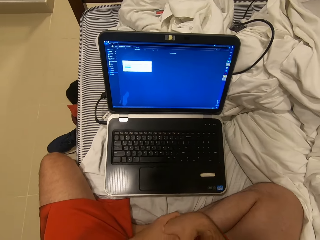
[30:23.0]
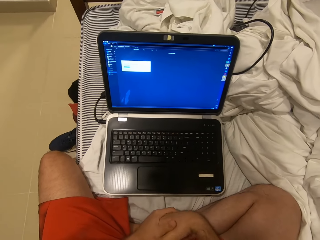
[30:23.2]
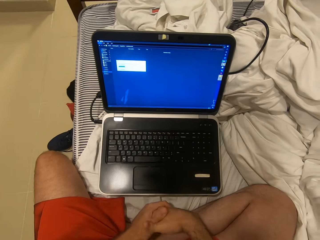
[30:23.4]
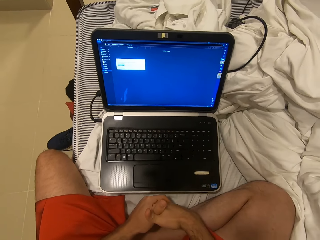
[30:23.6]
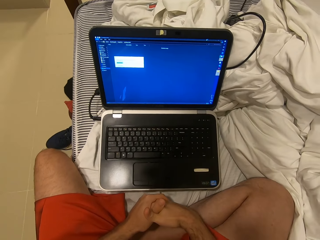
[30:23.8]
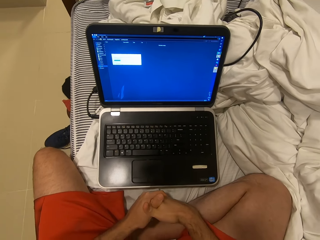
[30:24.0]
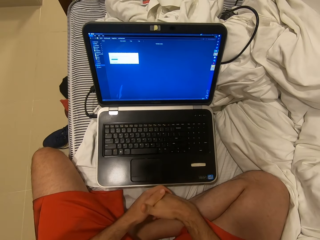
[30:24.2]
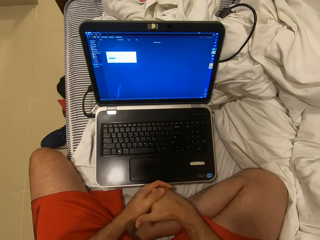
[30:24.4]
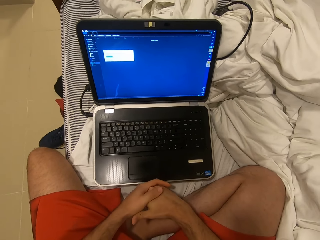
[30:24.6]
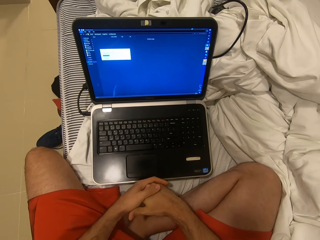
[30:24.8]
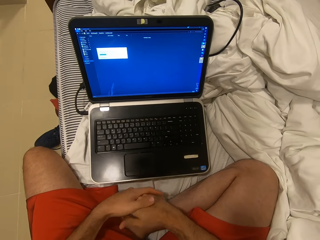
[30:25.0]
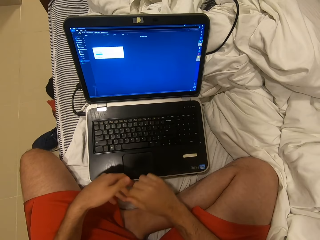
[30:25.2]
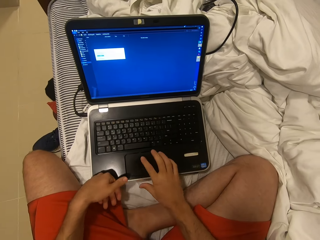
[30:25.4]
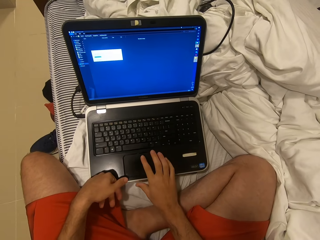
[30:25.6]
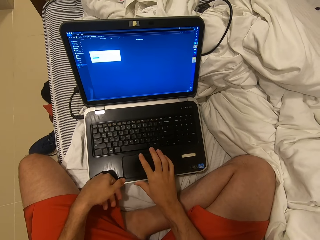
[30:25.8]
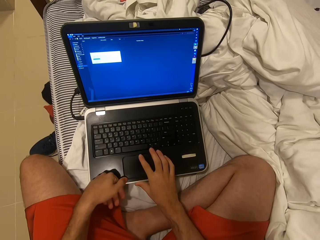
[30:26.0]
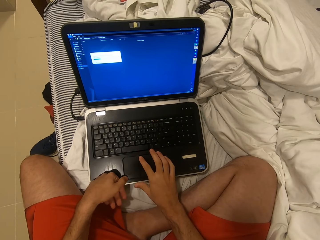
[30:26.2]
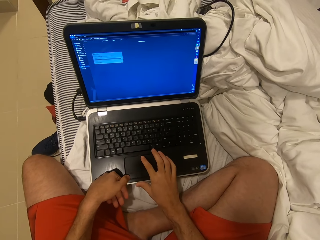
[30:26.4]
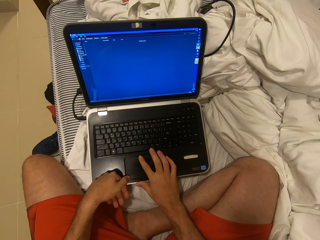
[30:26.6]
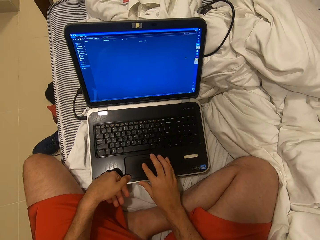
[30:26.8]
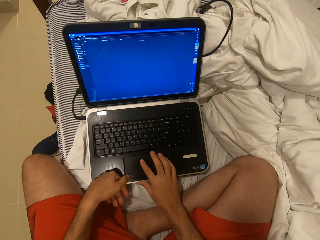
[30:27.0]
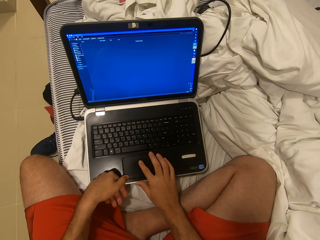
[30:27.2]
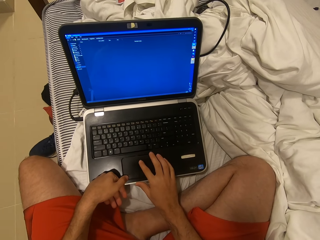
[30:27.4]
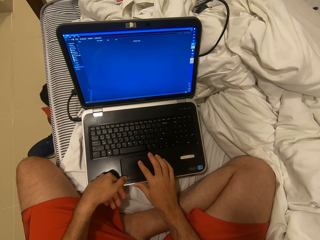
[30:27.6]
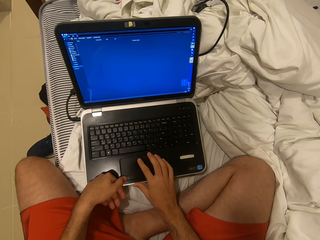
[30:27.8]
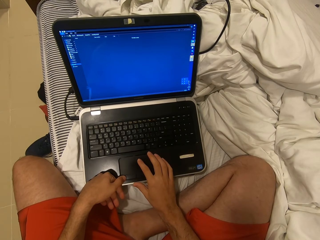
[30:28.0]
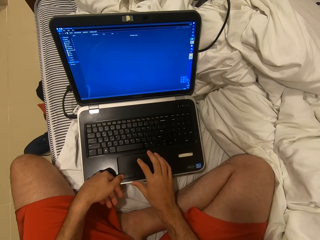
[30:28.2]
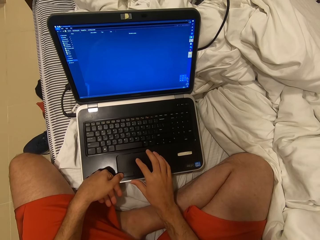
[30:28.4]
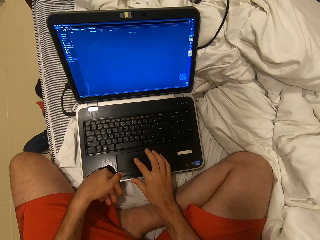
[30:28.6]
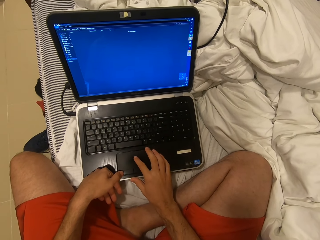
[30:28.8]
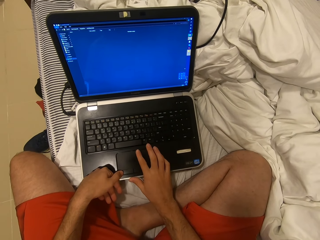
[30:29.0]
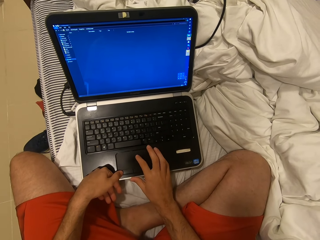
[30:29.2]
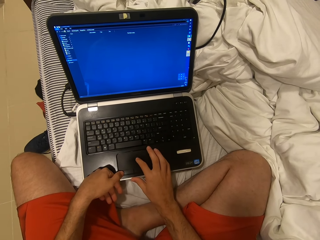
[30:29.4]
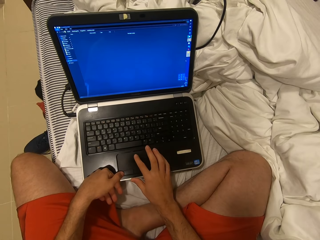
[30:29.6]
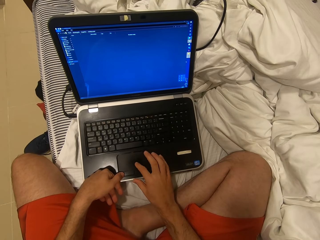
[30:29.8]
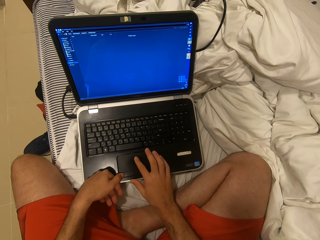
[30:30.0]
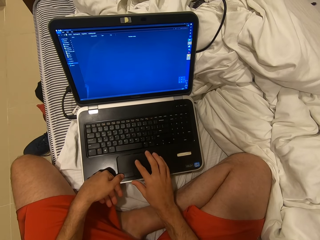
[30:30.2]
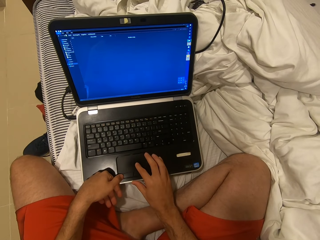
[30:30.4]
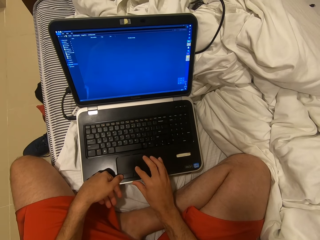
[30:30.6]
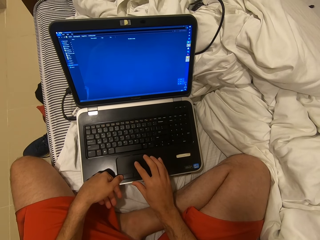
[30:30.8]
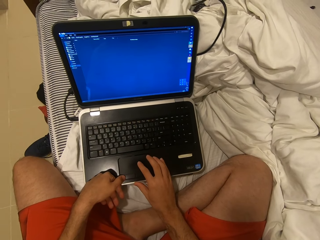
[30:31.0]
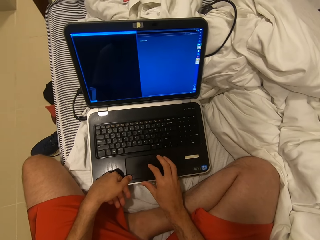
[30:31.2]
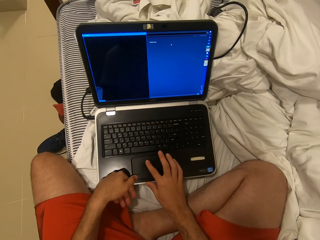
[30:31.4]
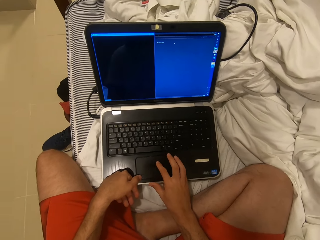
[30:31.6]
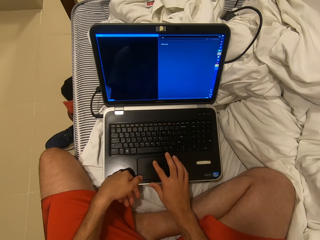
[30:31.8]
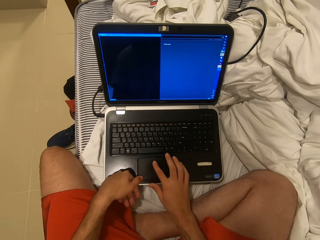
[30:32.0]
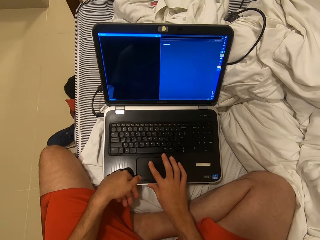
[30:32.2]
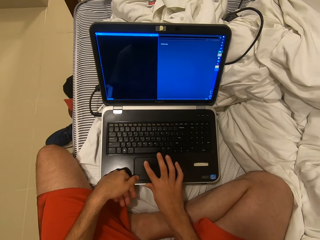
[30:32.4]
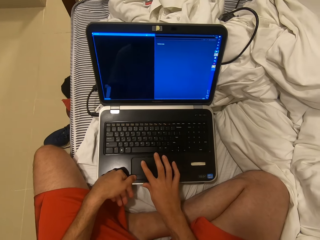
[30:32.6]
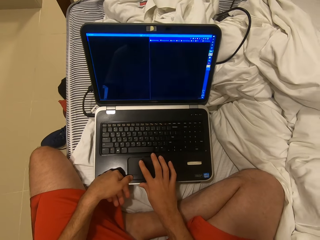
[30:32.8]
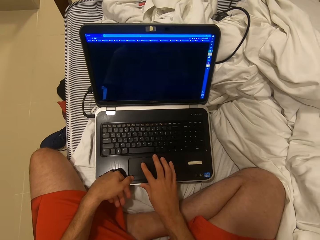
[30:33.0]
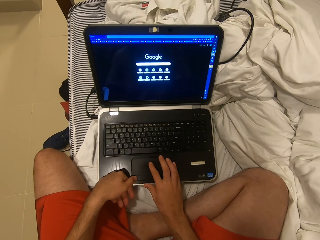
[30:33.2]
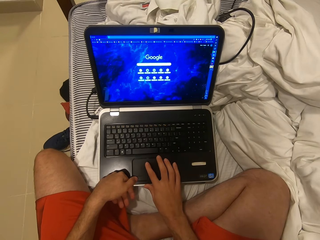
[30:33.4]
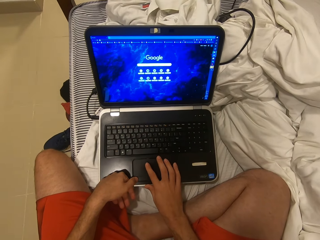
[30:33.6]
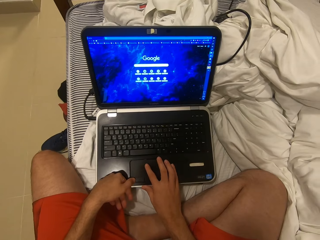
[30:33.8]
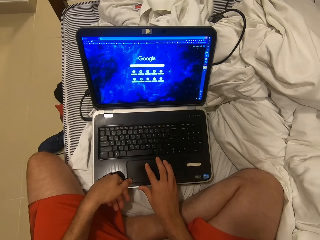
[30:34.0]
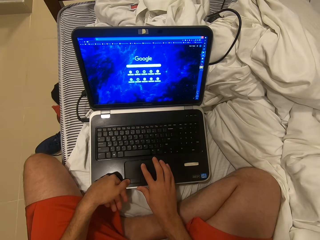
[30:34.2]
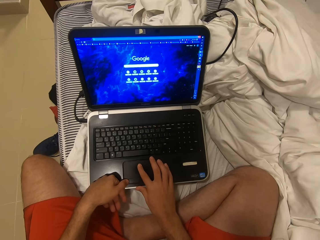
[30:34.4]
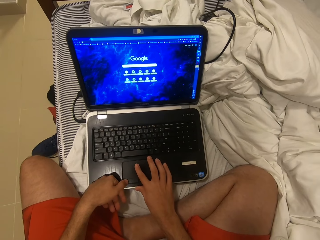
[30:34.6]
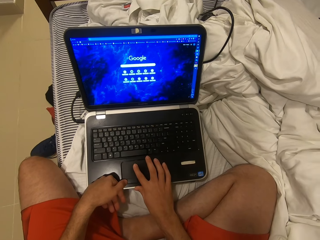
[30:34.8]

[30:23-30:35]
The camera wearer scrolls on the laptop. They operate the laptop.

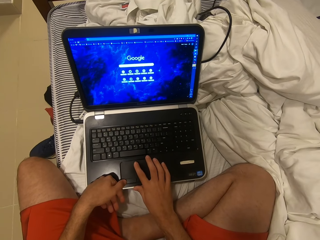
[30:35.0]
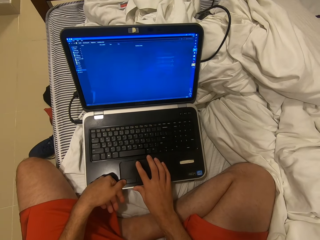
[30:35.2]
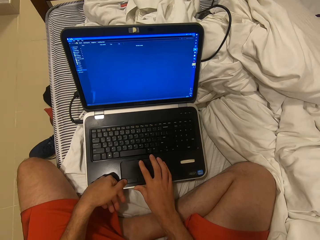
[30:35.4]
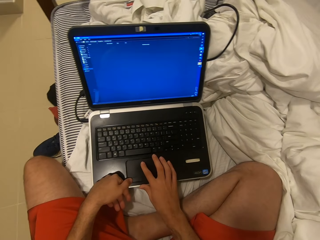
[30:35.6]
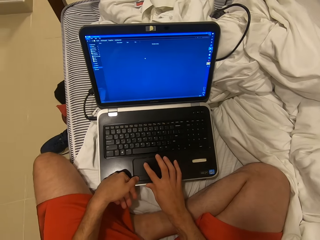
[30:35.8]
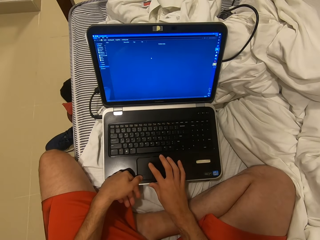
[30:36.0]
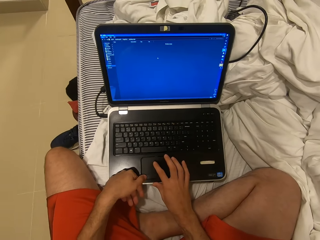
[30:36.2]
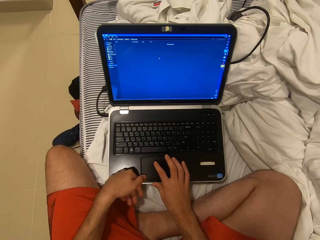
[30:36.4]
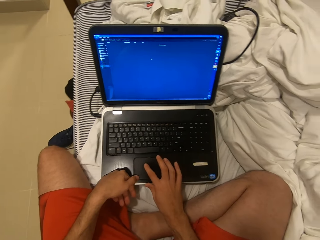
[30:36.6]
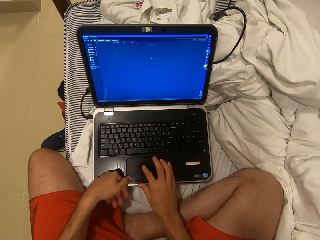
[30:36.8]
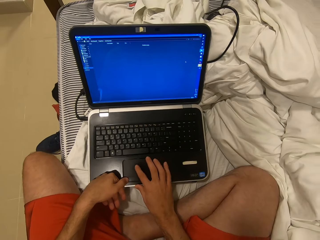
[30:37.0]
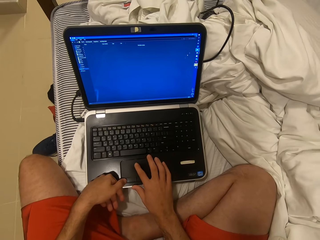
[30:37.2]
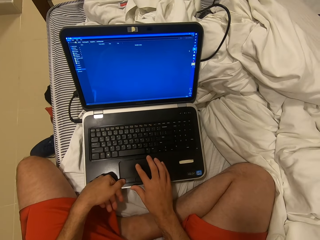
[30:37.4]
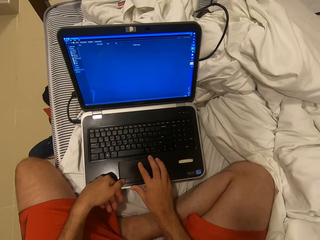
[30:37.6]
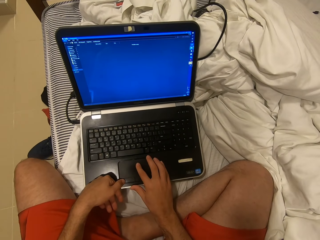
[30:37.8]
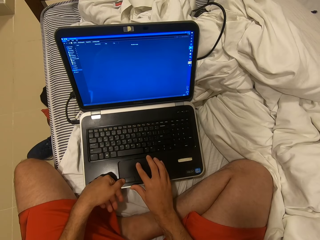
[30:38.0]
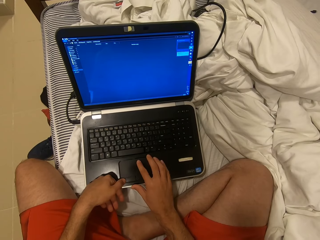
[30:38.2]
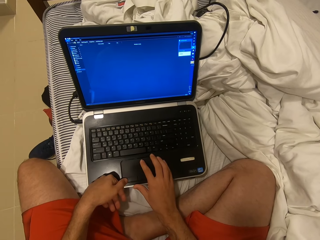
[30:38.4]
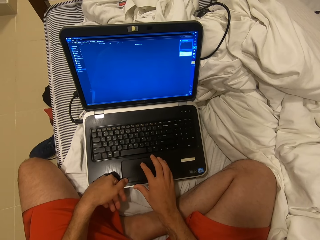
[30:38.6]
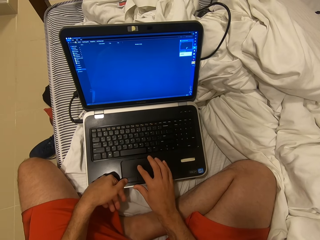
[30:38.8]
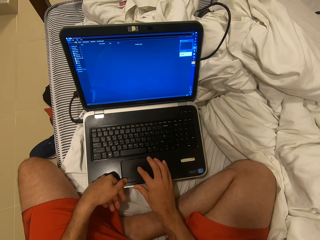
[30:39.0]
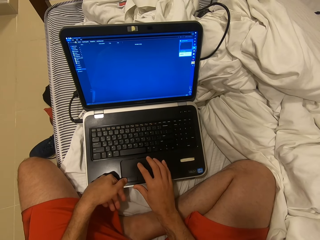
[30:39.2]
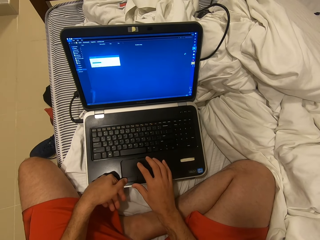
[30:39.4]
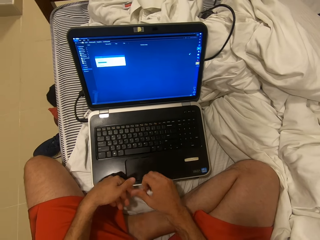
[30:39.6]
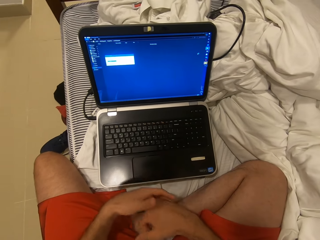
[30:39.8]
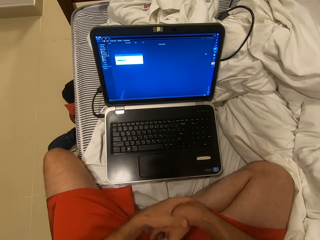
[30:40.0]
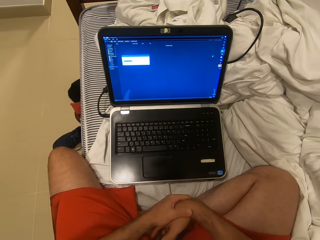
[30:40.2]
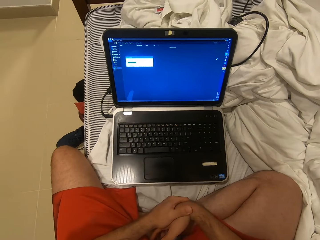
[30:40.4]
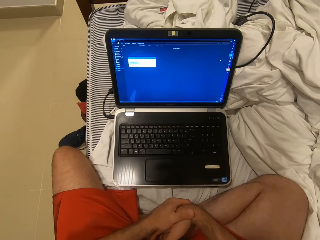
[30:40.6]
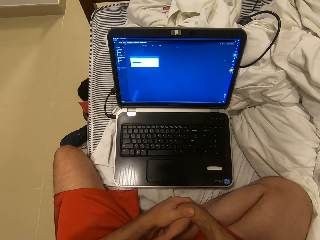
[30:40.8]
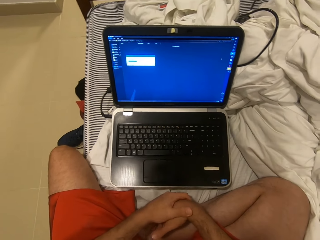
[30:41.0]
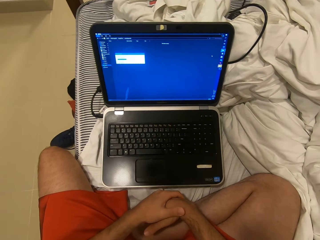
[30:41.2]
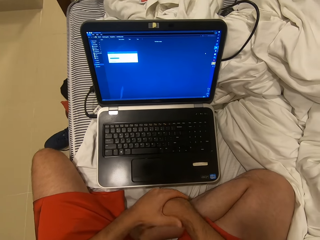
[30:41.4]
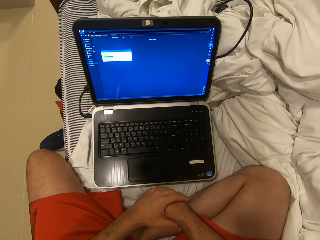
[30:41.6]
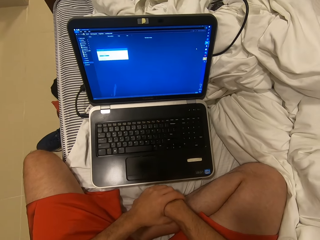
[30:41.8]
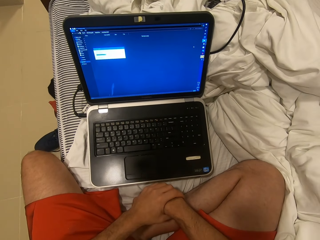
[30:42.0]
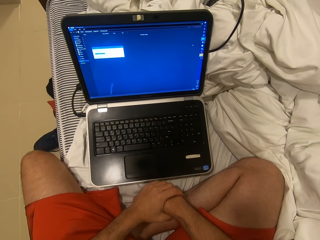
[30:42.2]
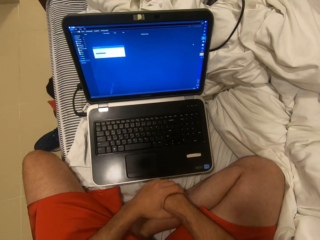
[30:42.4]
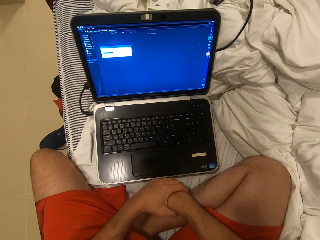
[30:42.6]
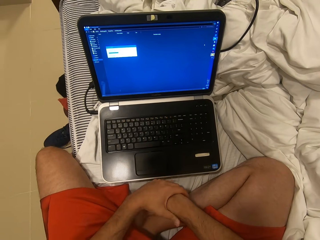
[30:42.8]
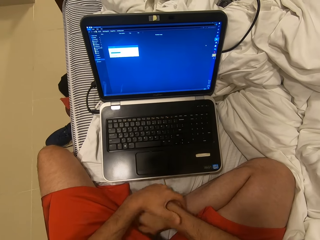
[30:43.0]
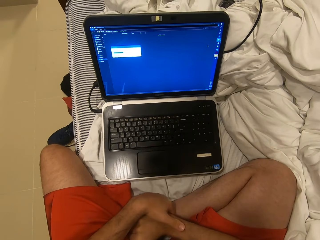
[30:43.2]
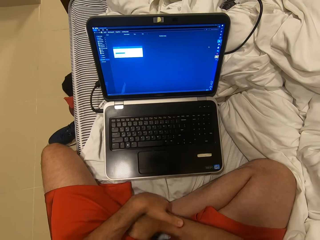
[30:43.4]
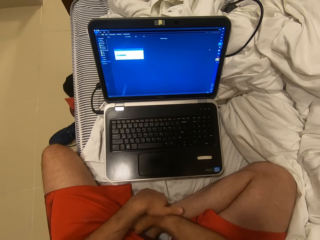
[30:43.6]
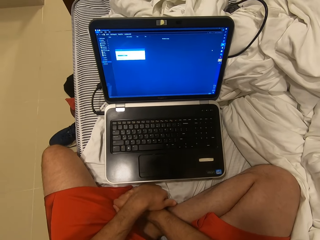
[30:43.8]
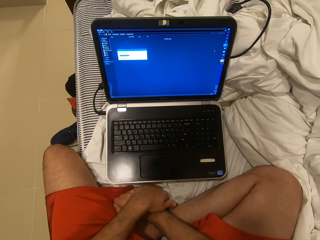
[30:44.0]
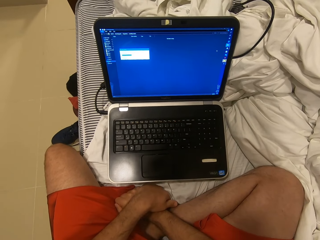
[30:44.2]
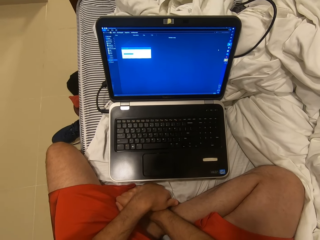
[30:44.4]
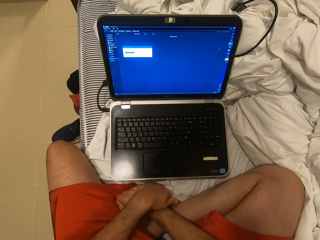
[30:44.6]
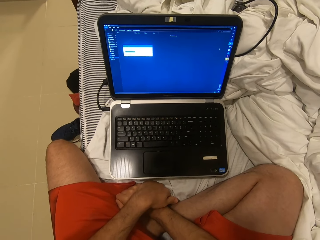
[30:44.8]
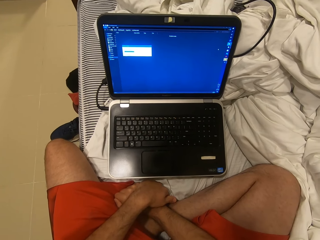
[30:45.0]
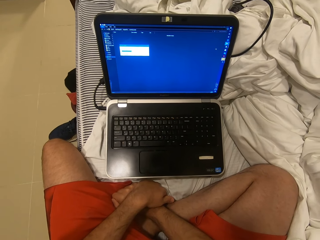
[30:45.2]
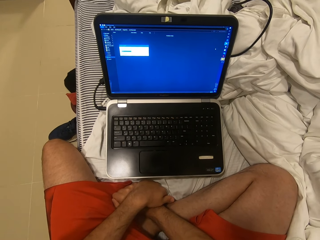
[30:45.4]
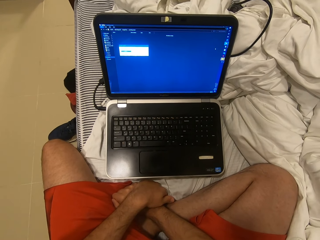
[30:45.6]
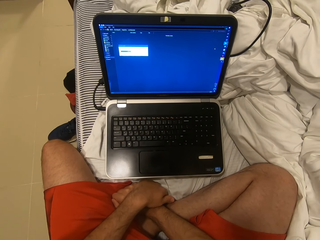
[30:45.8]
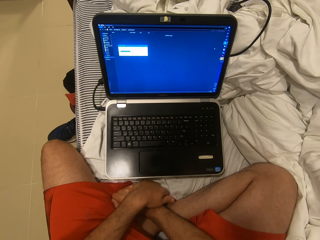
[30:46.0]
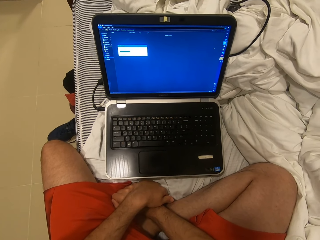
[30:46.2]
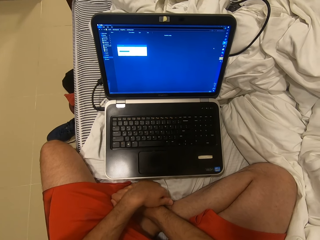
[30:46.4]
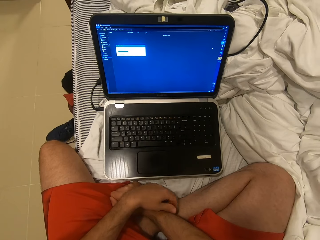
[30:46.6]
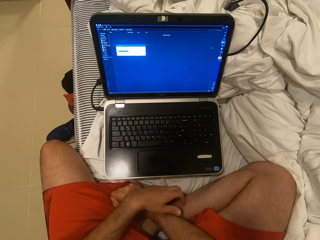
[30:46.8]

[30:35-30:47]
The camera wearer holds his hands. He stares at a laptop. He scratches on himself.
